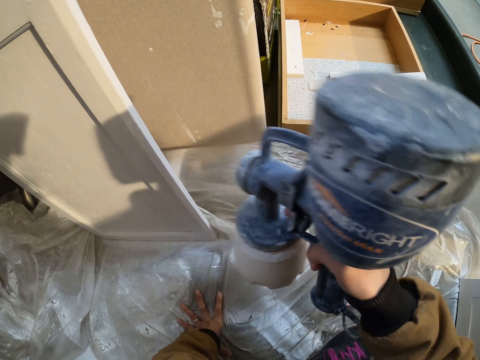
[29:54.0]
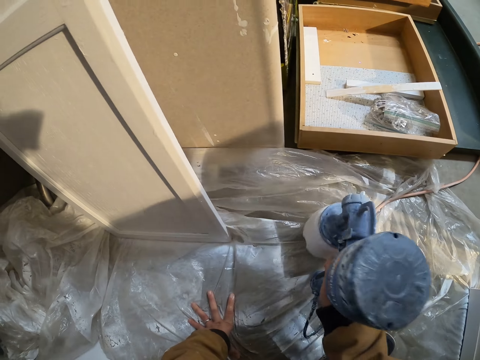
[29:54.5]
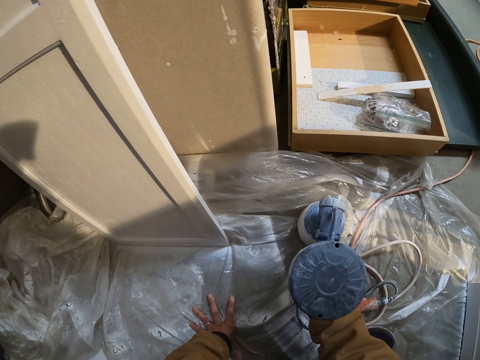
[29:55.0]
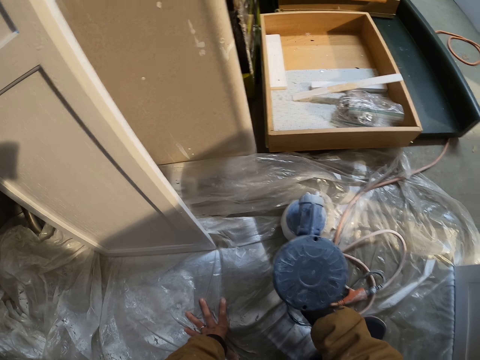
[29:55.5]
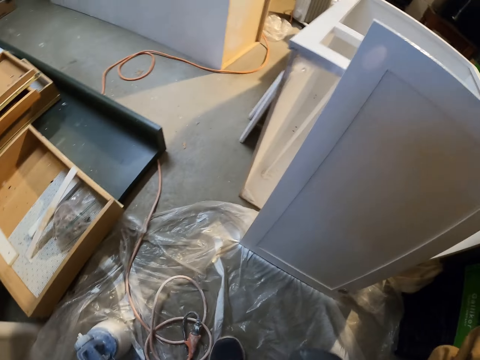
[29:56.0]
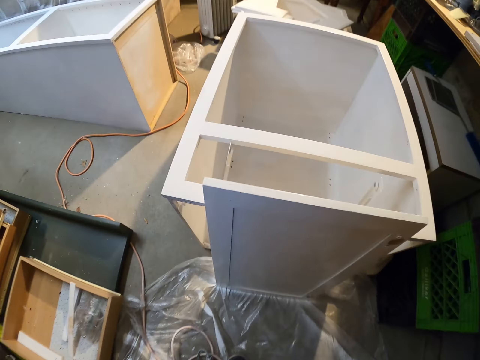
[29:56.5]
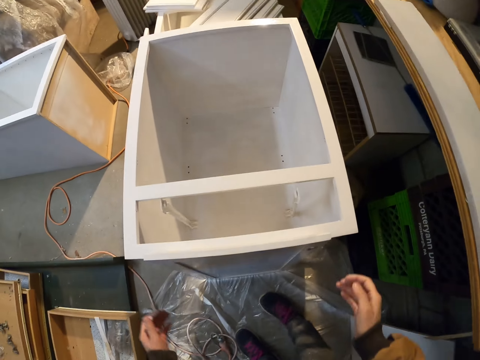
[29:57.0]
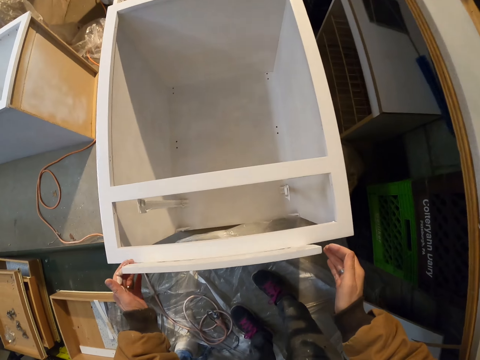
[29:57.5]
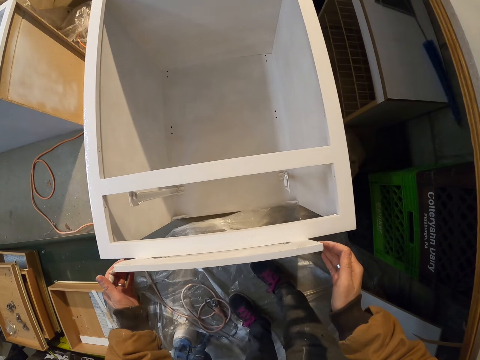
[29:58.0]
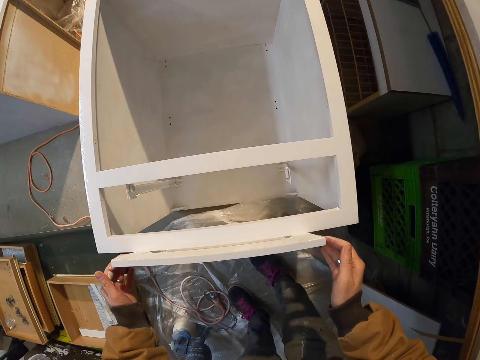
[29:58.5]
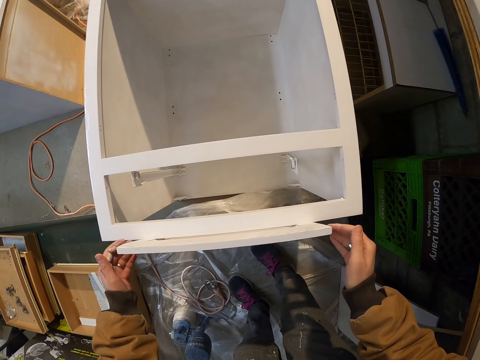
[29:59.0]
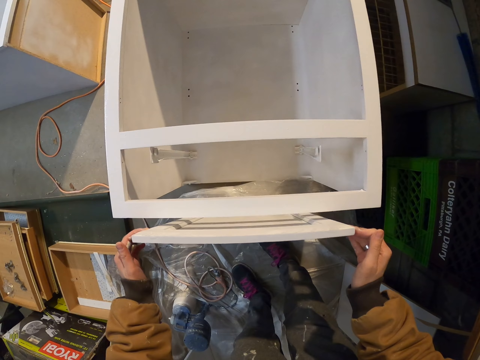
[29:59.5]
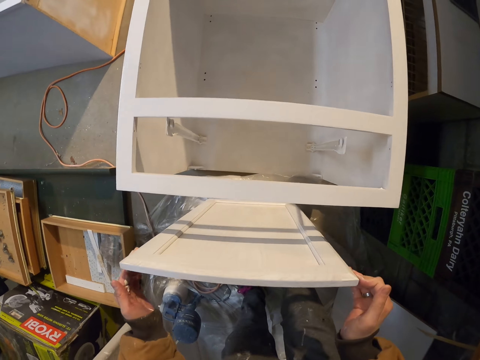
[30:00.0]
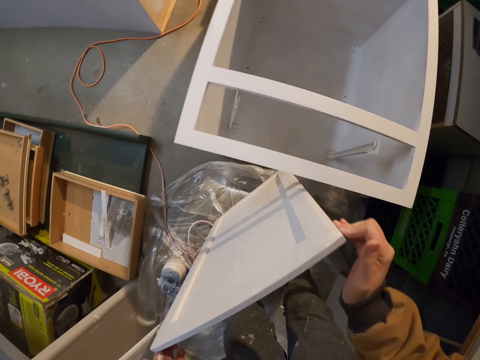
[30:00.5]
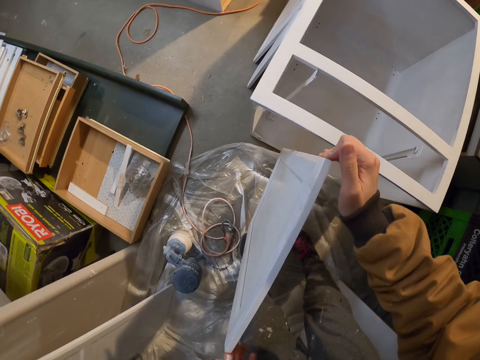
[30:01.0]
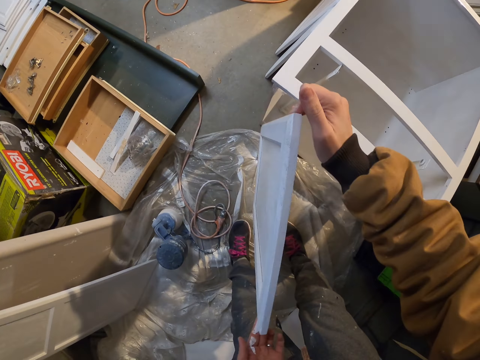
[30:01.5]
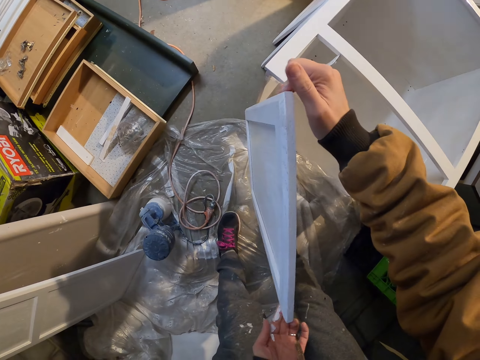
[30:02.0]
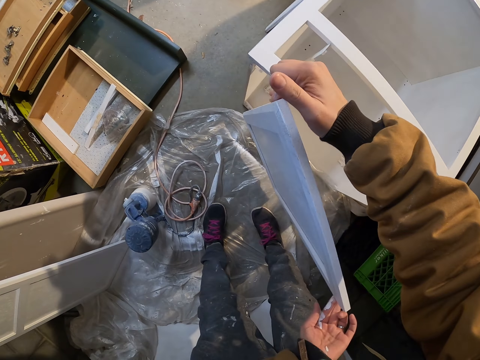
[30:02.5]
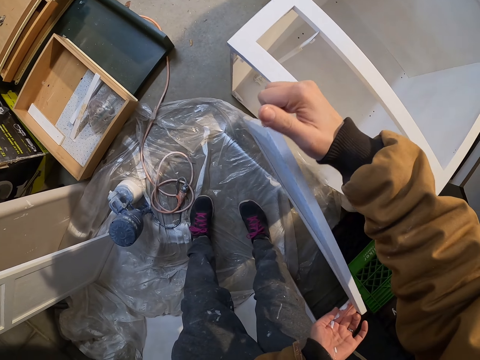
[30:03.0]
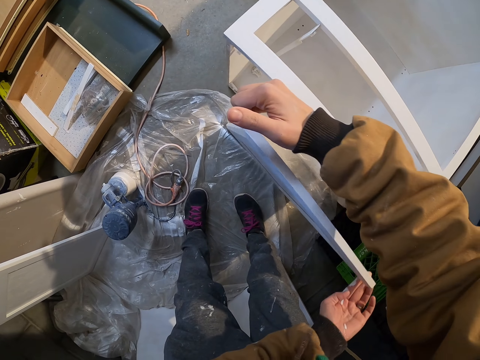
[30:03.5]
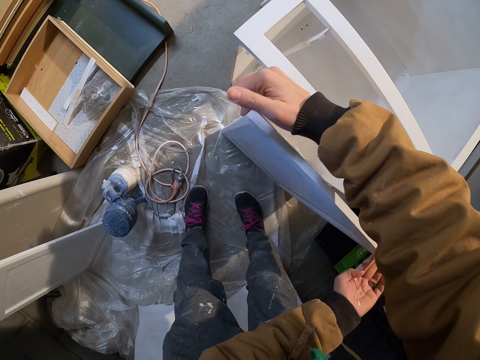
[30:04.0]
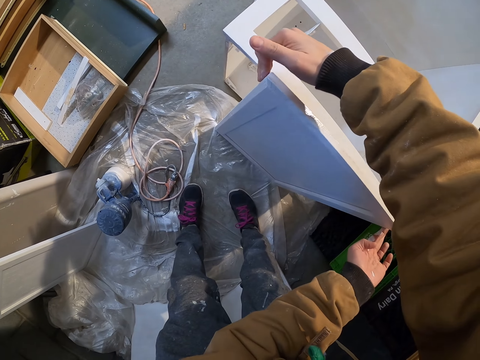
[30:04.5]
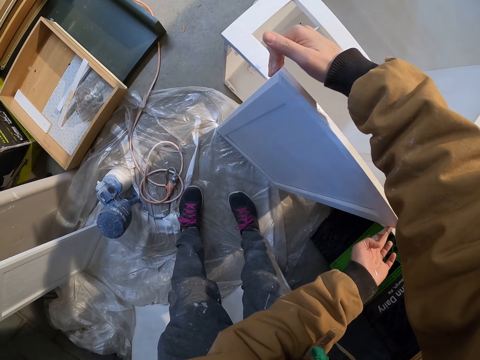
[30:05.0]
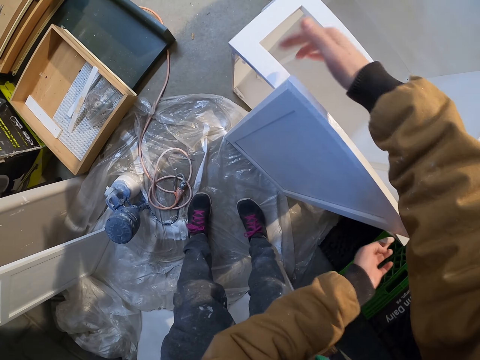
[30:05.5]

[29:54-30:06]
The camera wearer puts the paint spray on the floor. They look around. They adjust the door. They pick up the board, turn the board and drop the board.

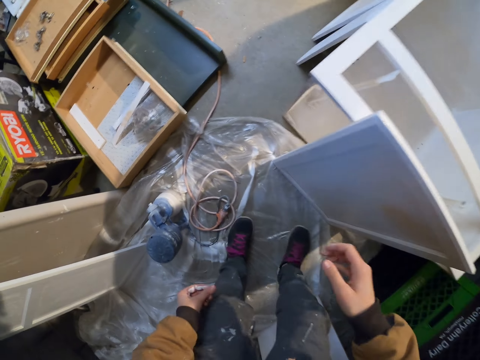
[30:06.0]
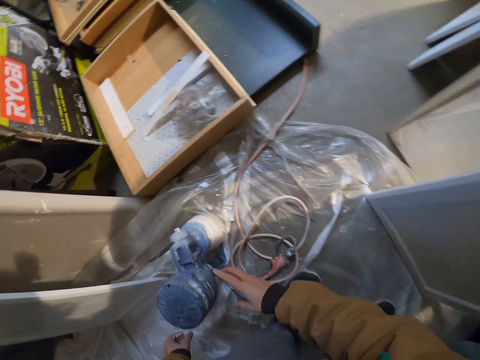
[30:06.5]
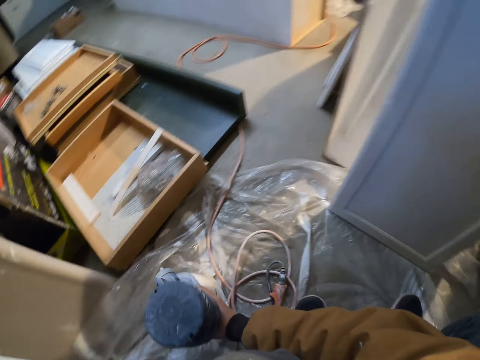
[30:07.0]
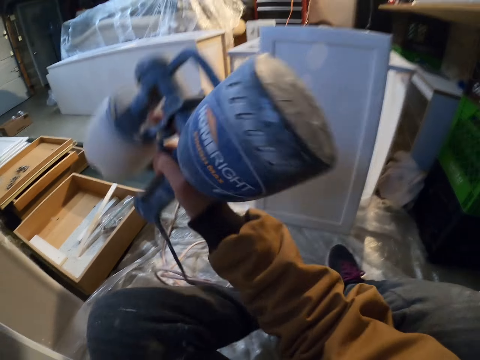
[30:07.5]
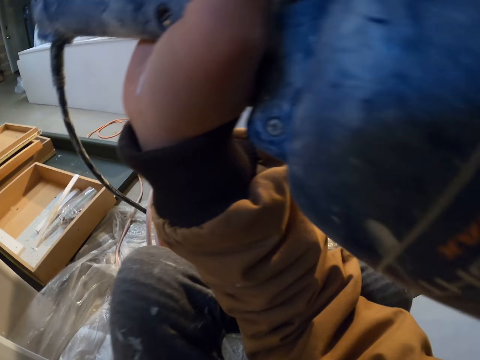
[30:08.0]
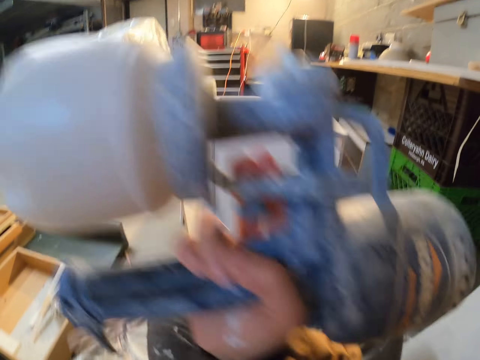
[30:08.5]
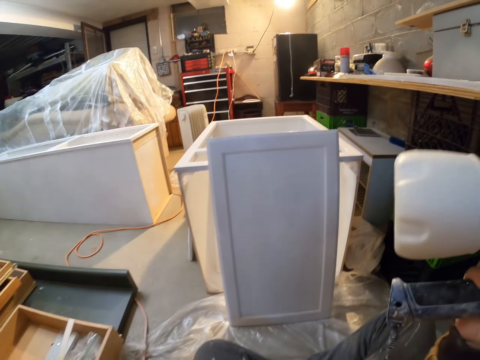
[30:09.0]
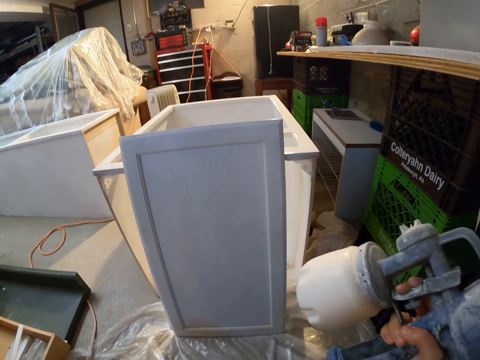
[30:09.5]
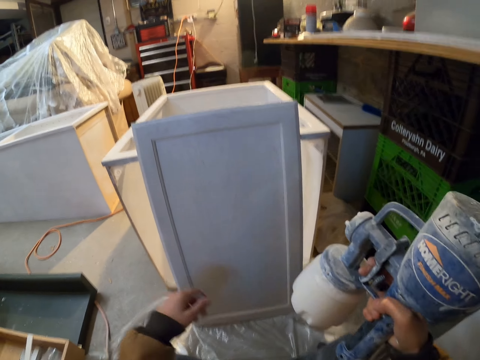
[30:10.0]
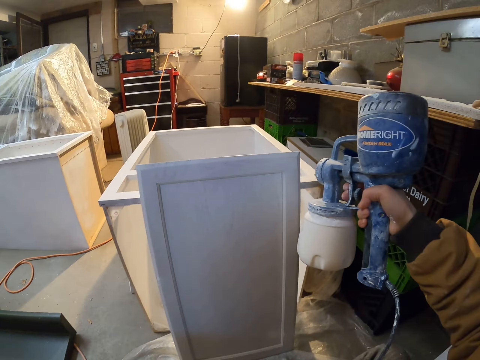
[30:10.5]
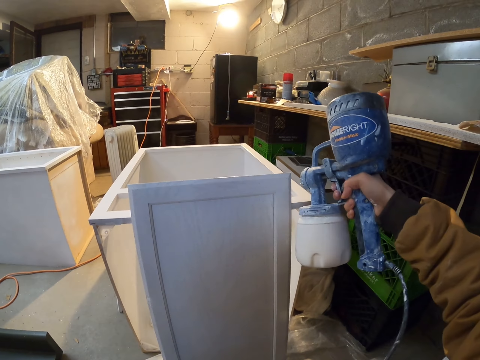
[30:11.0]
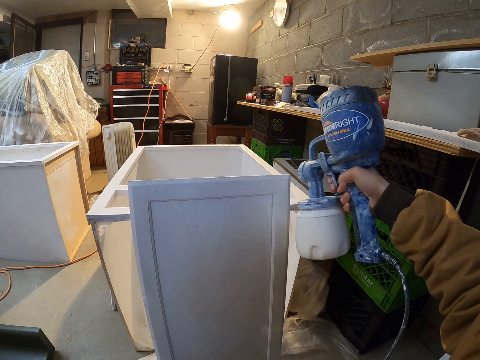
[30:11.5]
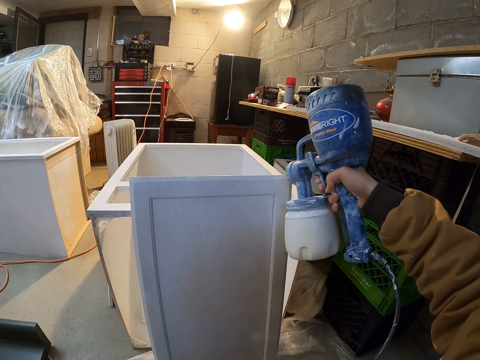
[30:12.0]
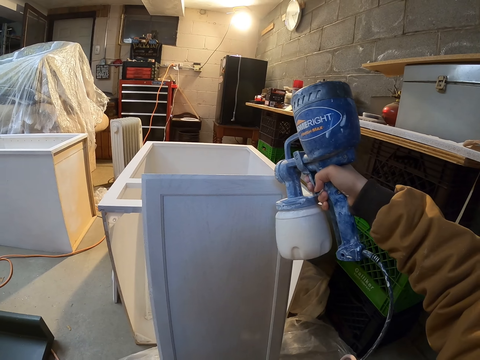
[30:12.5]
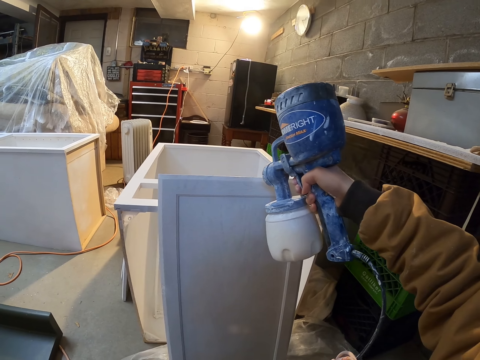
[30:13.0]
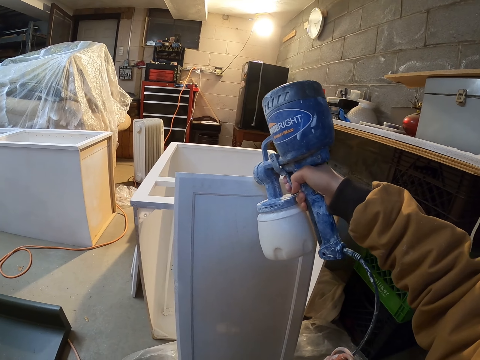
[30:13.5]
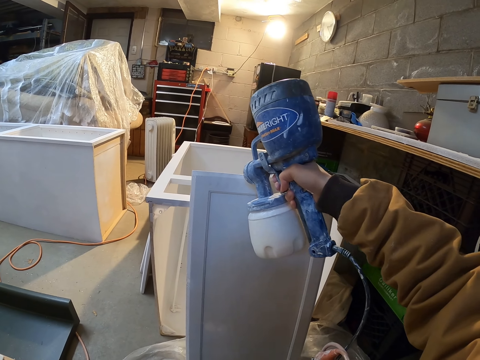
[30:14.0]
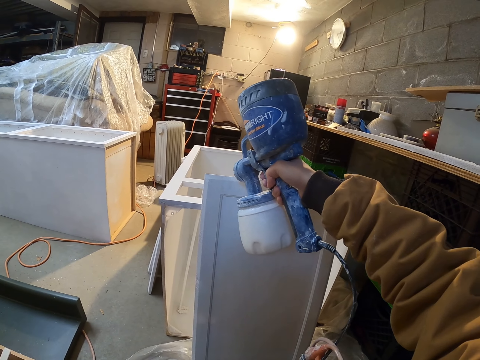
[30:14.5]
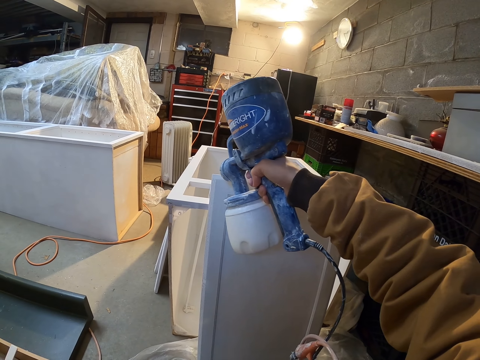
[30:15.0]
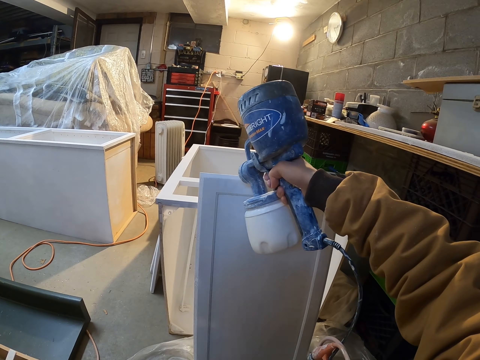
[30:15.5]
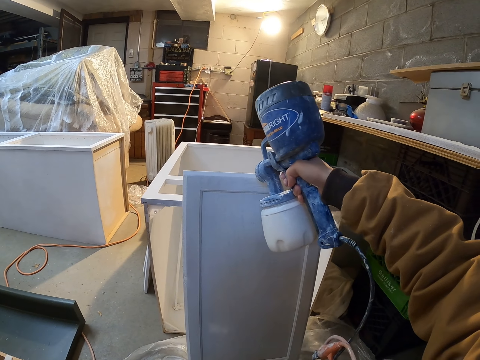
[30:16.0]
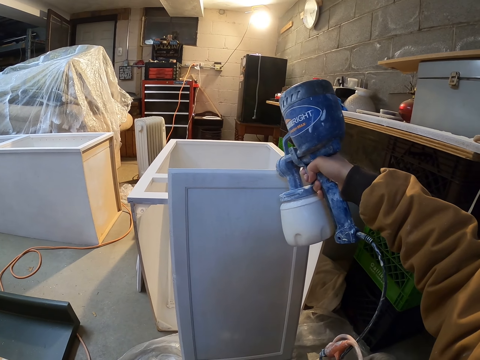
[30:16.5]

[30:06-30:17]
The camera wearer picks up the paint sprayer. They lift the paint sprayer. They spray the door with the paint sprayer.

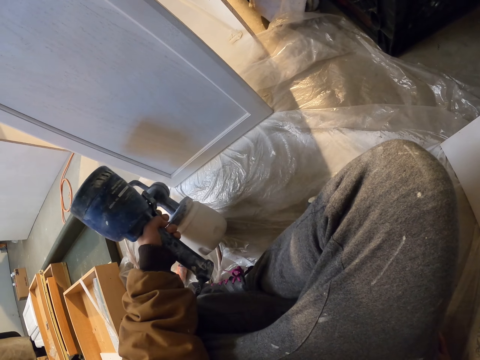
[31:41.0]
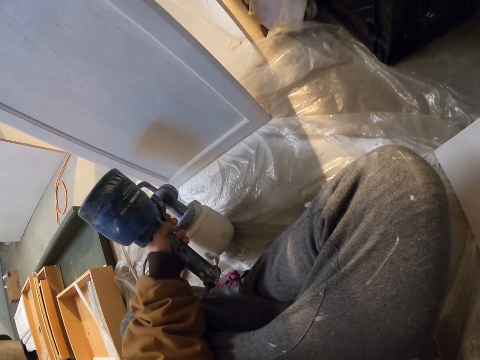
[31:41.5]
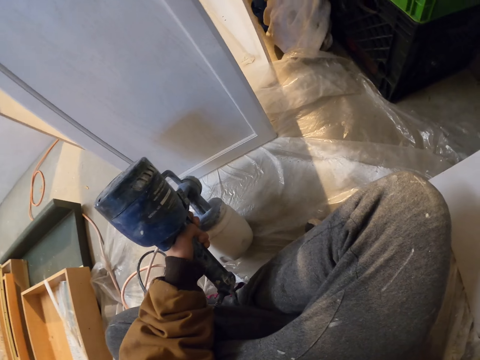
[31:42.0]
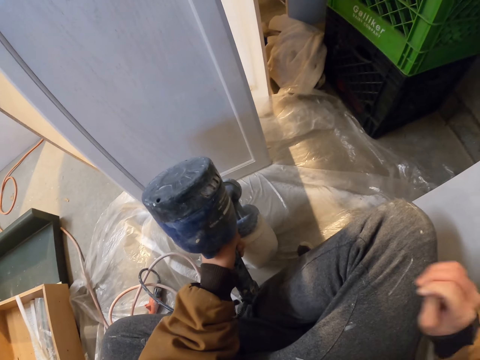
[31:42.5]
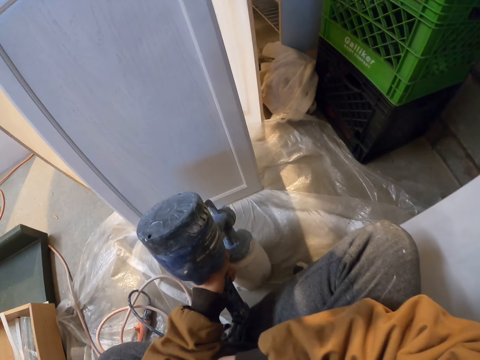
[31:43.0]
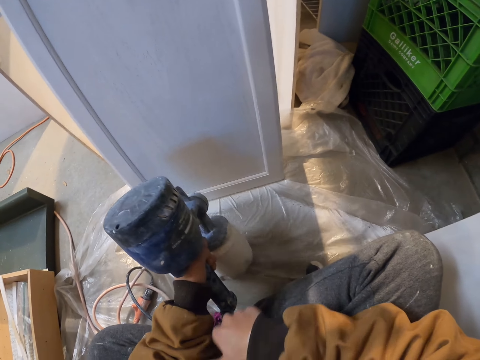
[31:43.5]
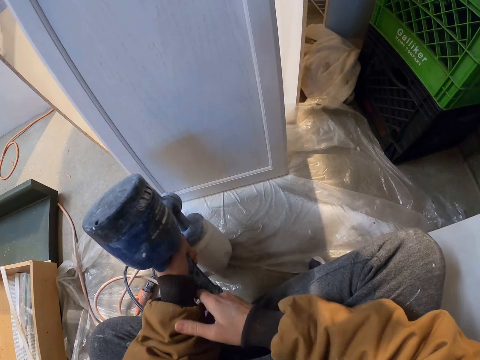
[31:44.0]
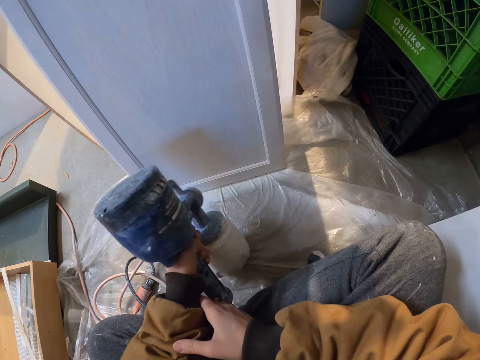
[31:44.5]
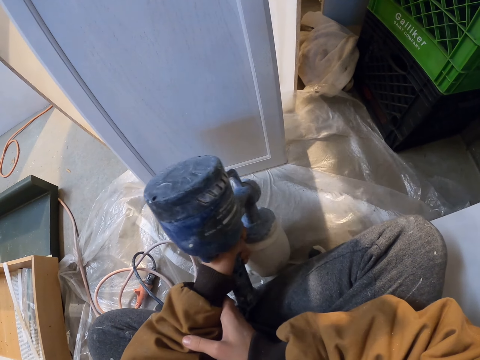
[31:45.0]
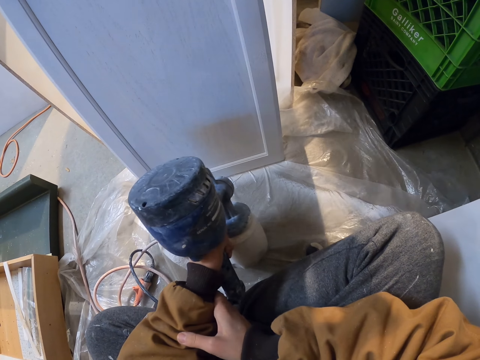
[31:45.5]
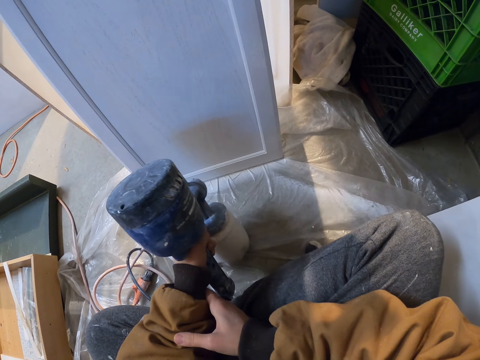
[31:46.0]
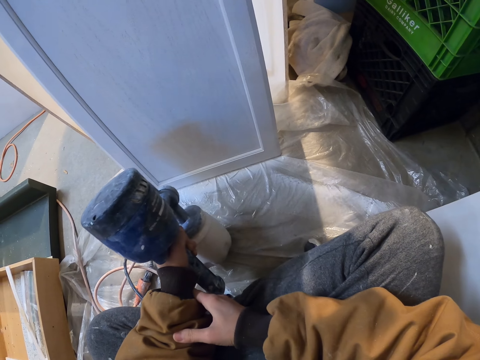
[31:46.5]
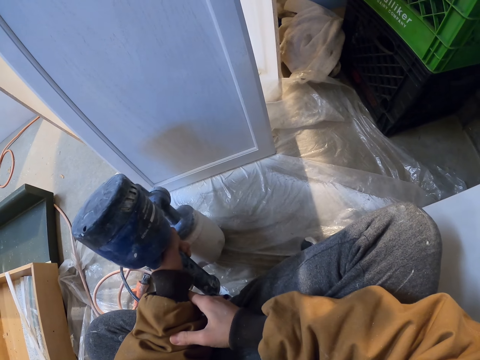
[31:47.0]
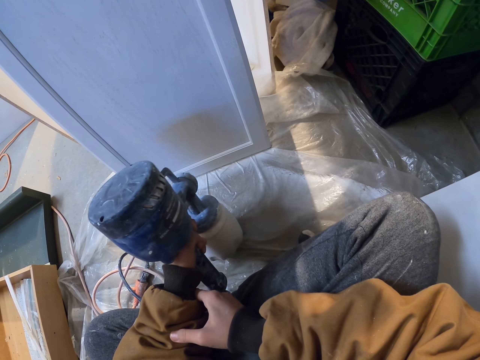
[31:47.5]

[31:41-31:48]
The camera wearer moves the hand.
